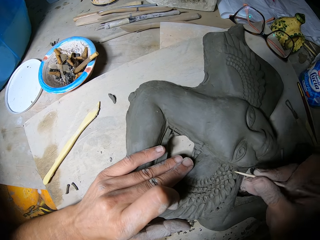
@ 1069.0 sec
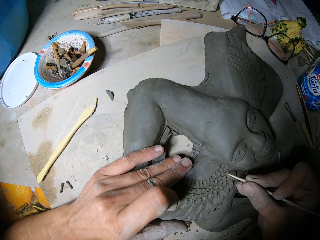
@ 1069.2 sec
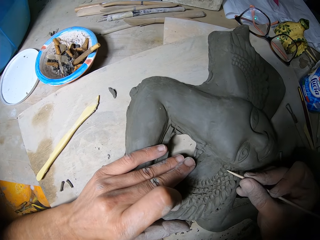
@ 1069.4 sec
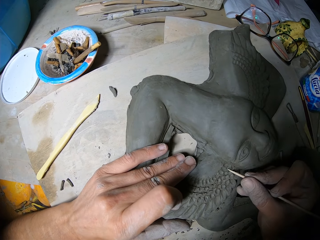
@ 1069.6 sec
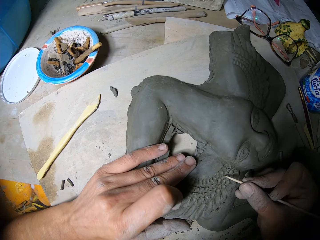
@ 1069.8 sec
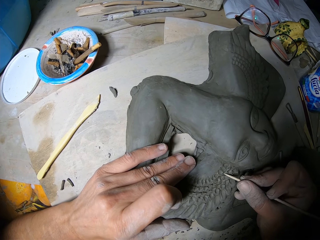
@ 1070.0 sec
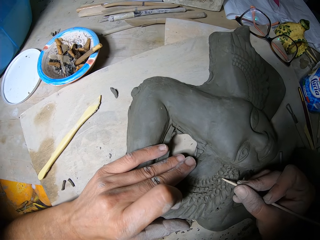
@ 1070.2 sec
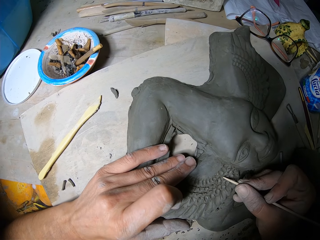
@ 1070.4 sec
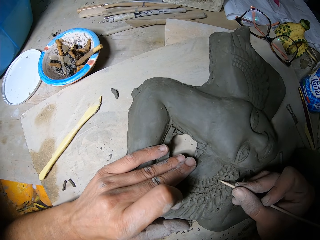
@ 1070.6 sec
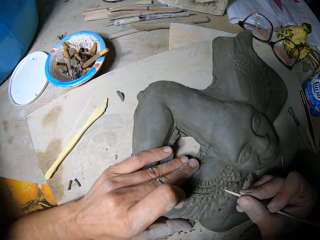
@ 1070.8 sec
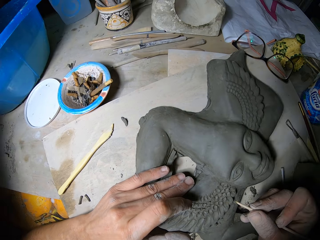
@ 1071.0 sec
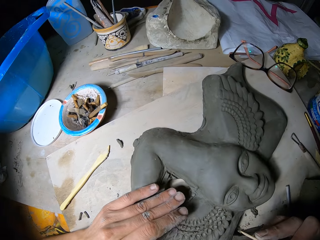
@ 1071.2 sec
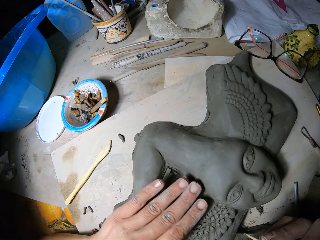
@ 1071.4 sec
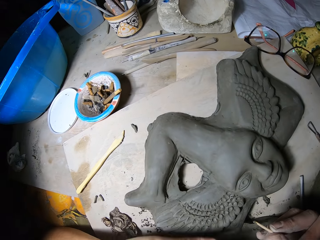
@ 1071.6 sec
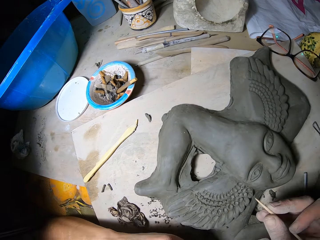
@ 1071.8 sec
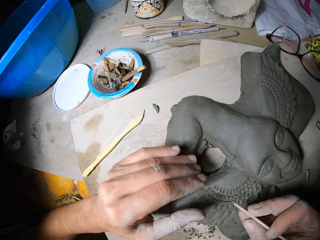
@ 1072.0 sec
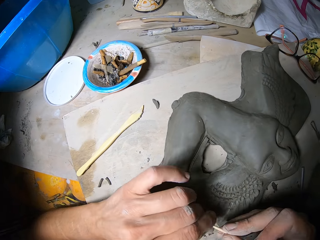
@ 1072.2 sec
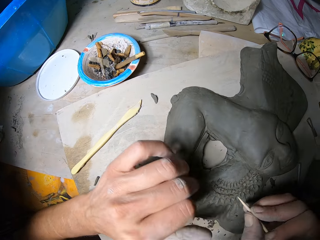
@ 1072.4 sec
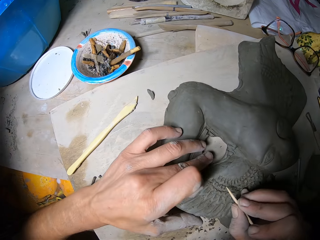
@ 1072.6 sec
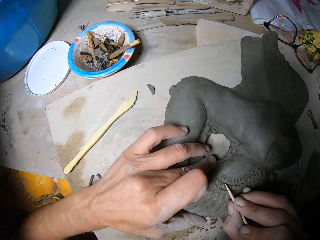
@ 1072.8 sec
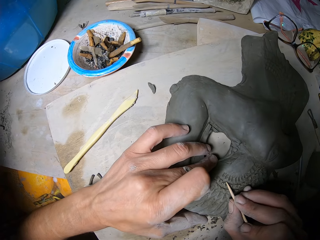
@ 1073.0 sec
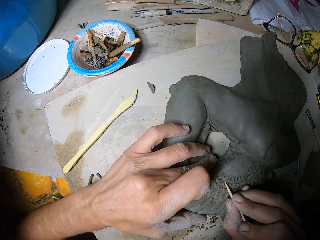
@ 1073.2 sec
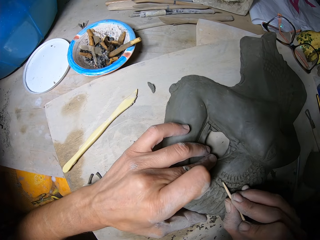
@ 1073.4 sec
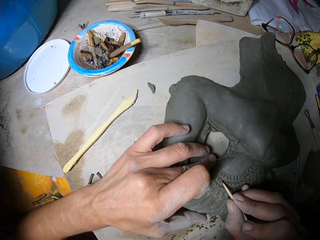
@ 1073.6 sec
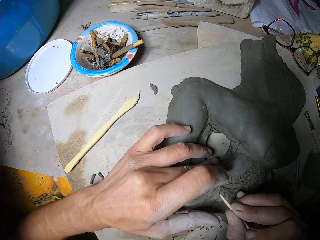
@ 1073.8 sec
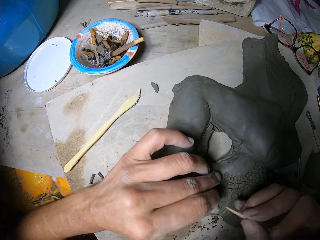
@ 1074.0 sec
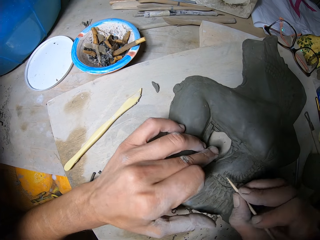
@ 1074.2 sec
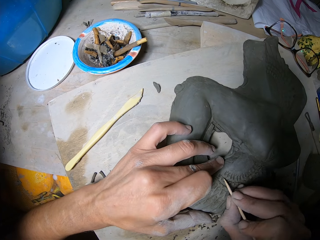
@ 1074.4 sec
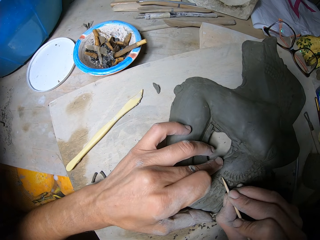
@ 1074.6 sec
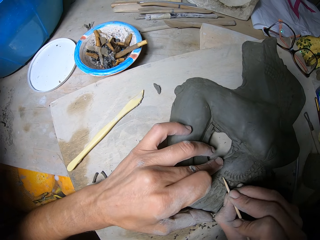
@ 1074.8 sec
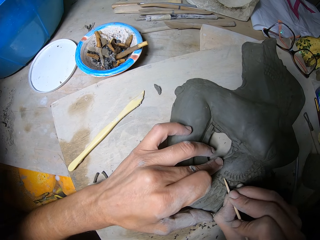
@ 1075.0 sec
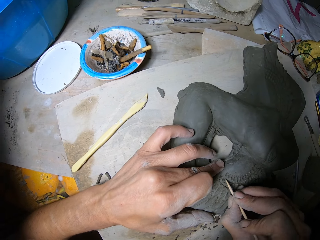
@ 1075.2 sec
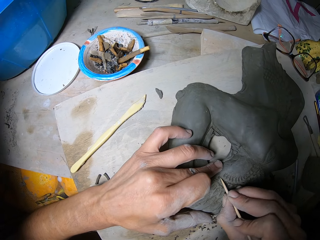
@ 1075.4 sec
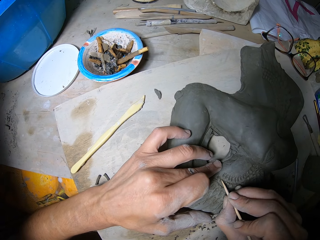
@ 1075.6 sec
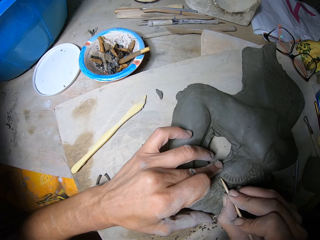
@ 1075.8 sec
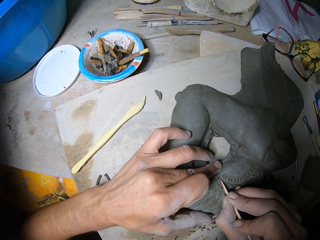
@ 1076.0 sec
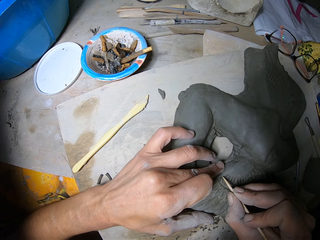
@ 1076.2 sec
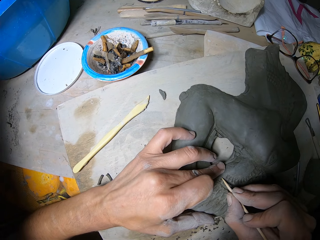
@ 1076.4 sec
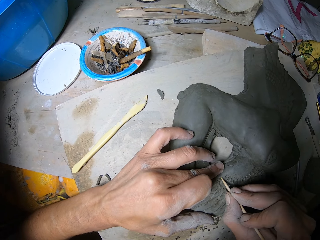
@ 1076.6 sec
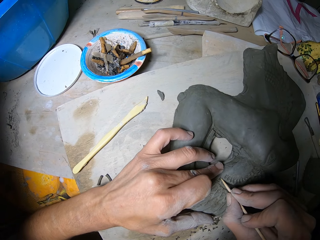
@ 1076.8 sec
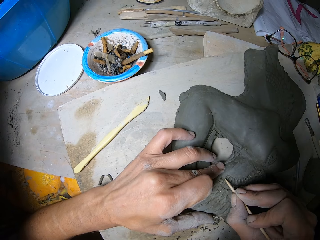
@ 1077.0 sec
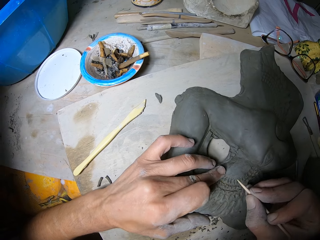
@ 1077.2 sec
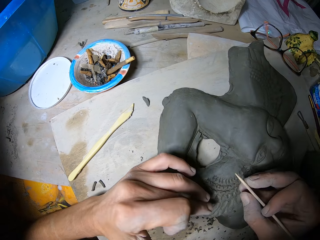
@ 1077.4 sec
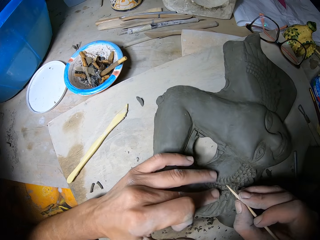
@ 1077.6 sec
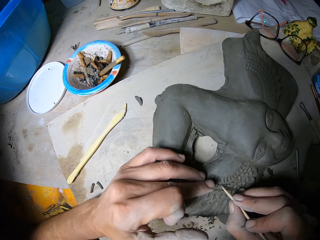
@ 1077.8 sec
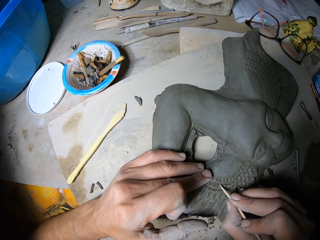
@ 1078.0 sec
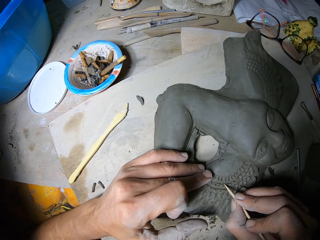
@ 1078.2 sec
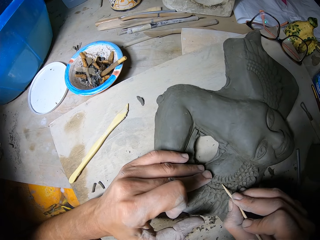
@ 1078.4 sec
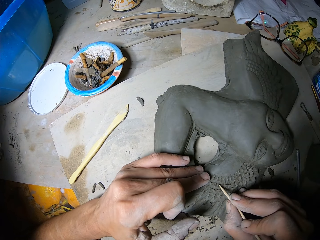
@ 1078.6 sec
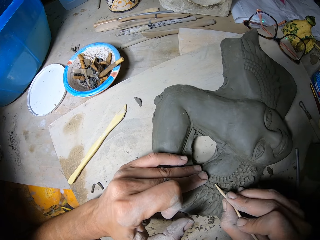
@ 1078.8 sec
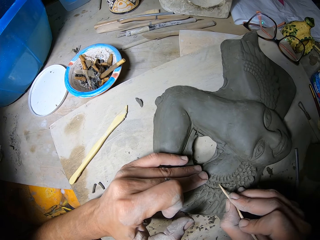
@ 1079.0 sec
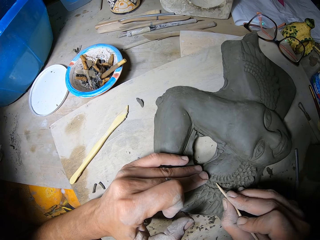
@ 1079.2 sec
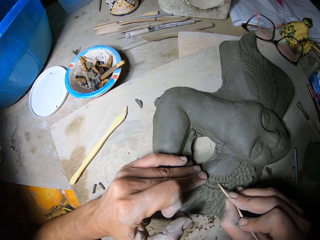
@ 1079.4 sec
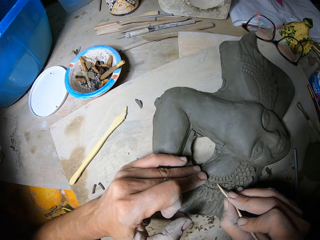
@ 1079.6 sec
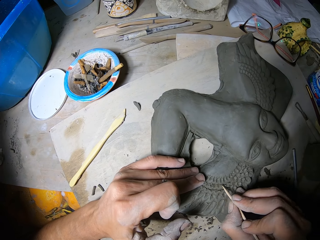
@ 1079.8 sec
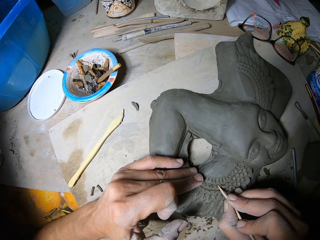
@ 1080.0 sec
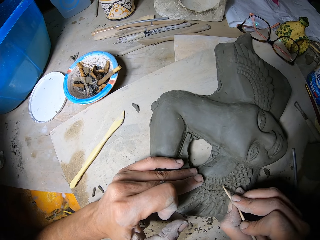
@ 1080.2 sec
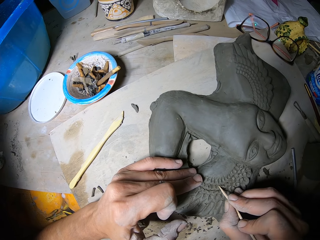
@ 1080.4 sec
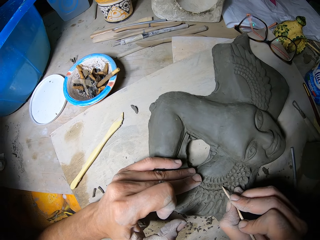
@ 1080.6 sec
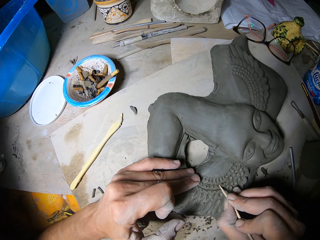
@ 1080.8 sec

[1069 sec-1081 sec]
The camera wearer wipes the surface of the clay sculpture on the table with his left hand. He cleans the tip of the stick in his right hand with his left hand. He carves the surface of the clay sculpture on the table with the stick in his right hand. He cleans the tip of the stick in his right hand with his left hand. He carves the surface of the clay sculpture on the table with the stick in his right hand. He wipes the surface of the clay sculpture on the table with his left hand. He carves the surface of the clay sculpture on the table with the stick in his right hand.

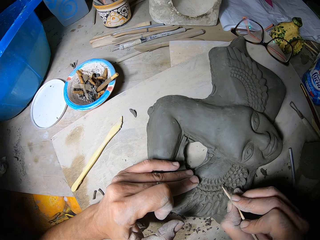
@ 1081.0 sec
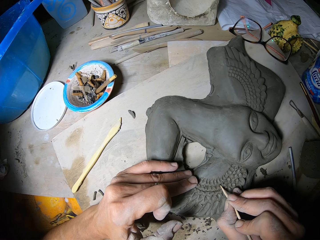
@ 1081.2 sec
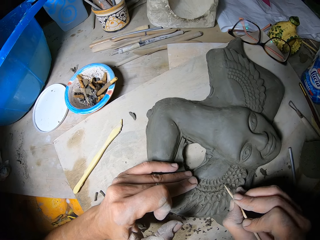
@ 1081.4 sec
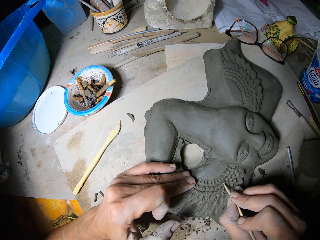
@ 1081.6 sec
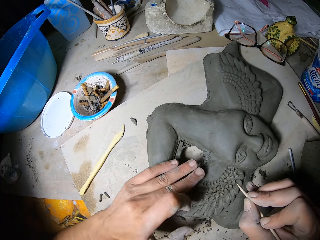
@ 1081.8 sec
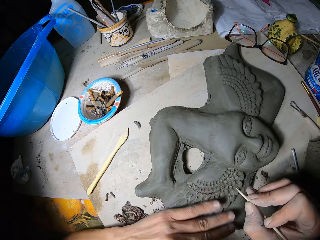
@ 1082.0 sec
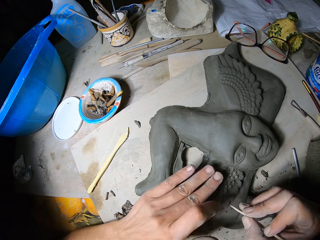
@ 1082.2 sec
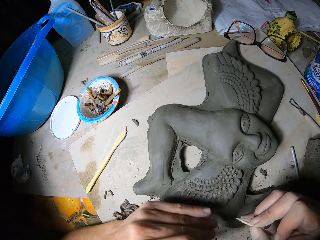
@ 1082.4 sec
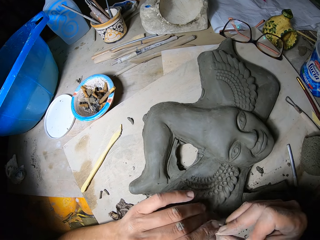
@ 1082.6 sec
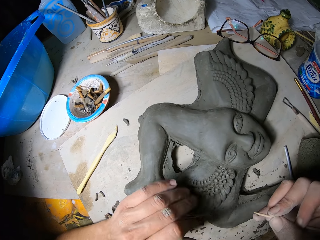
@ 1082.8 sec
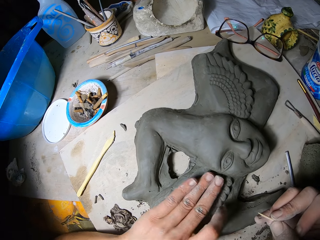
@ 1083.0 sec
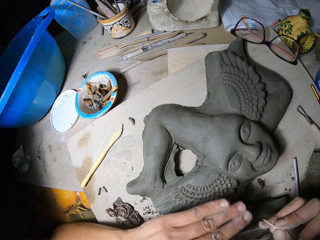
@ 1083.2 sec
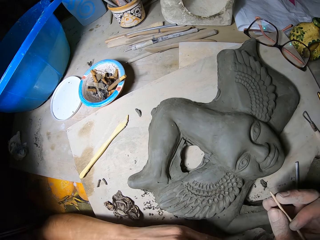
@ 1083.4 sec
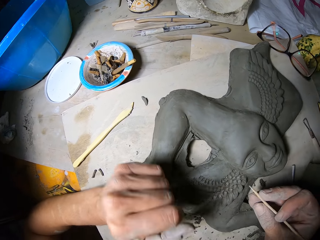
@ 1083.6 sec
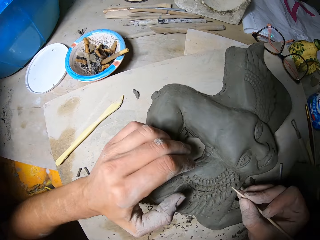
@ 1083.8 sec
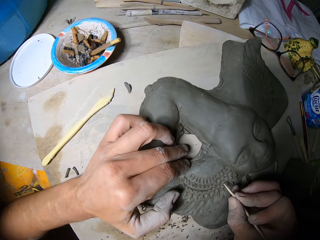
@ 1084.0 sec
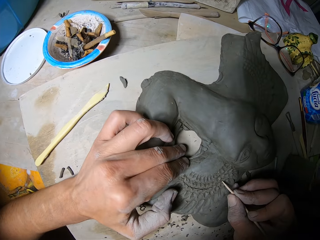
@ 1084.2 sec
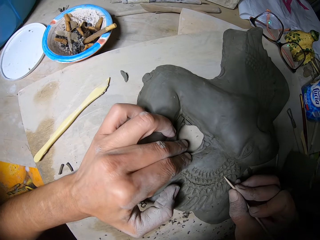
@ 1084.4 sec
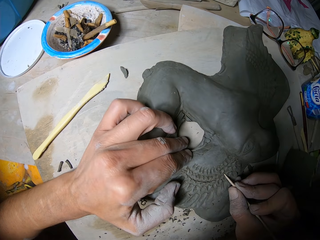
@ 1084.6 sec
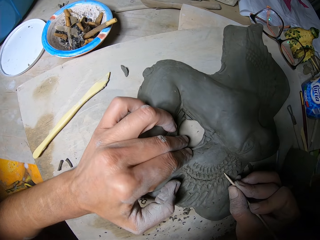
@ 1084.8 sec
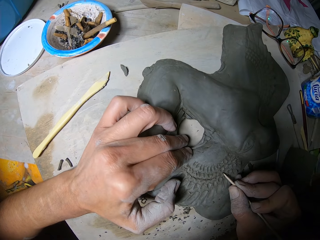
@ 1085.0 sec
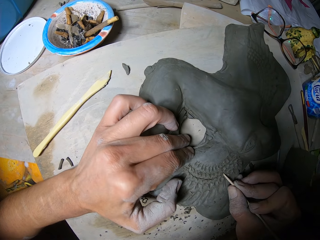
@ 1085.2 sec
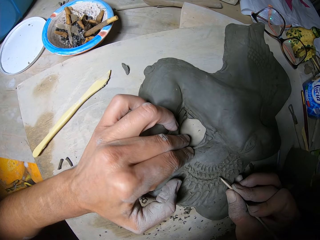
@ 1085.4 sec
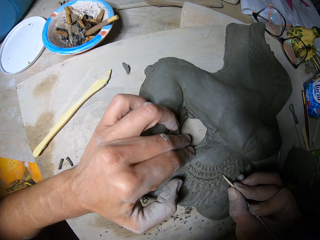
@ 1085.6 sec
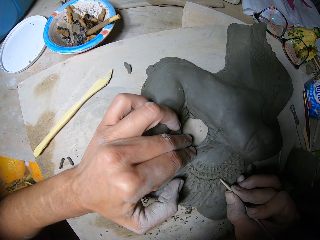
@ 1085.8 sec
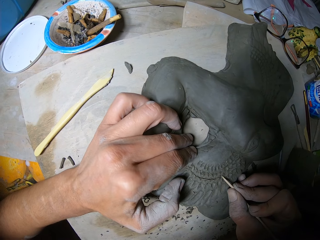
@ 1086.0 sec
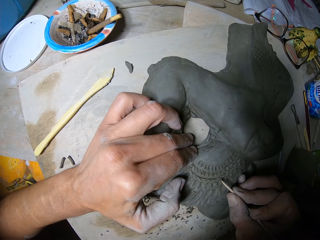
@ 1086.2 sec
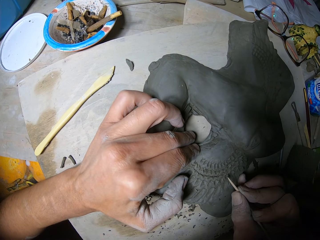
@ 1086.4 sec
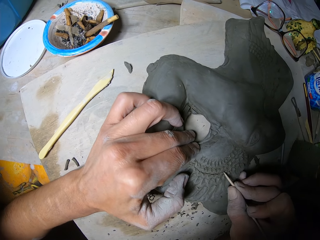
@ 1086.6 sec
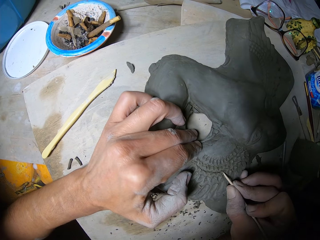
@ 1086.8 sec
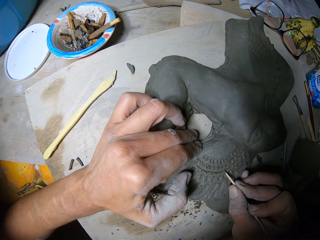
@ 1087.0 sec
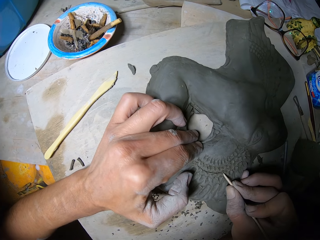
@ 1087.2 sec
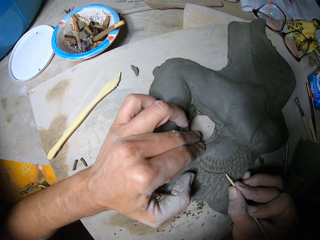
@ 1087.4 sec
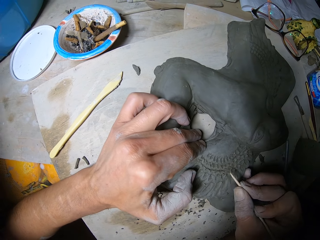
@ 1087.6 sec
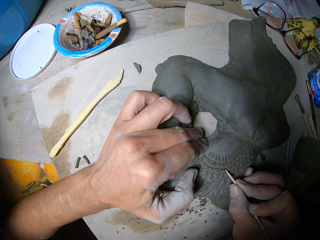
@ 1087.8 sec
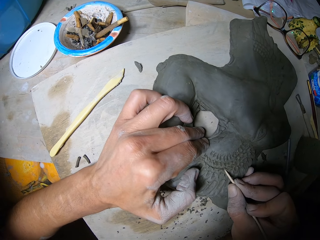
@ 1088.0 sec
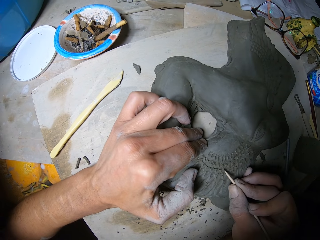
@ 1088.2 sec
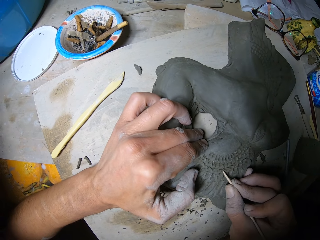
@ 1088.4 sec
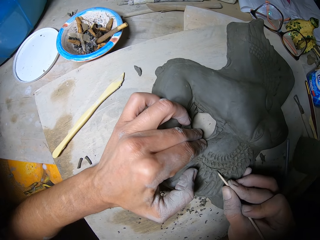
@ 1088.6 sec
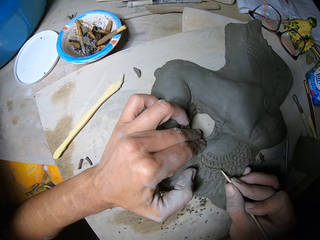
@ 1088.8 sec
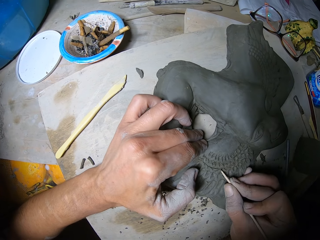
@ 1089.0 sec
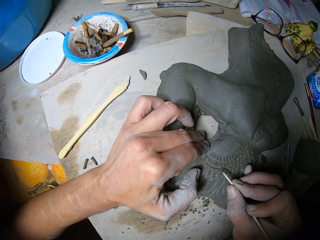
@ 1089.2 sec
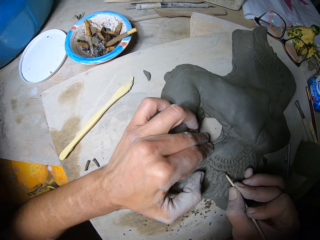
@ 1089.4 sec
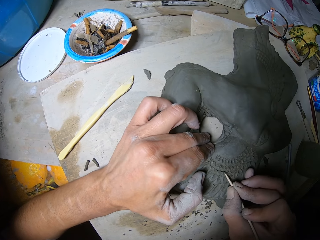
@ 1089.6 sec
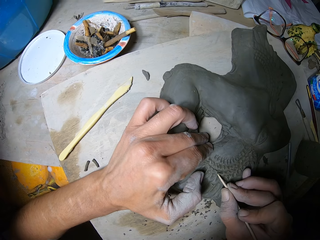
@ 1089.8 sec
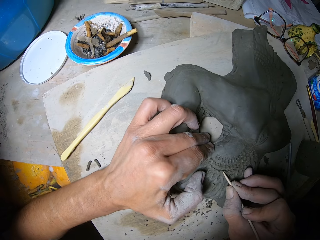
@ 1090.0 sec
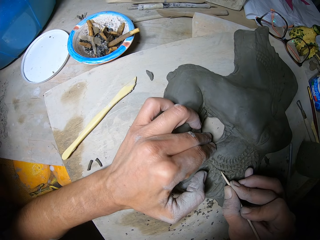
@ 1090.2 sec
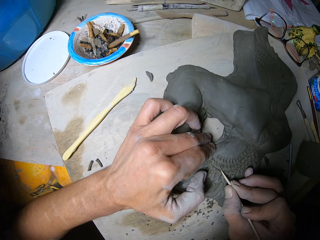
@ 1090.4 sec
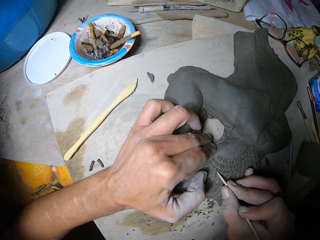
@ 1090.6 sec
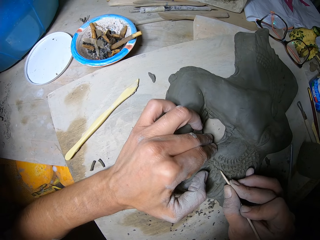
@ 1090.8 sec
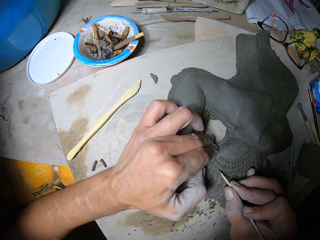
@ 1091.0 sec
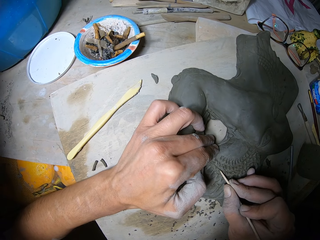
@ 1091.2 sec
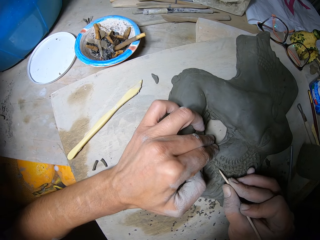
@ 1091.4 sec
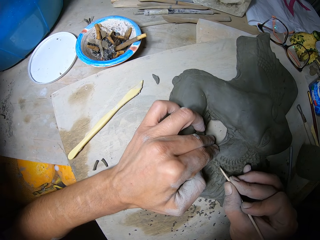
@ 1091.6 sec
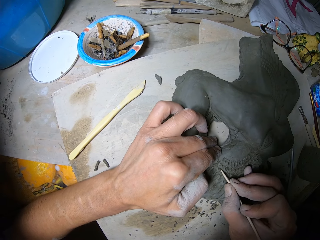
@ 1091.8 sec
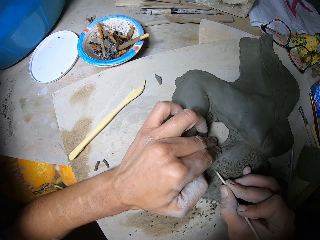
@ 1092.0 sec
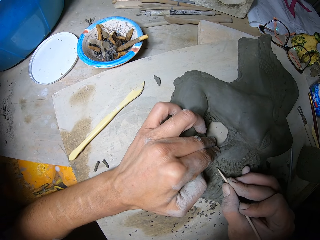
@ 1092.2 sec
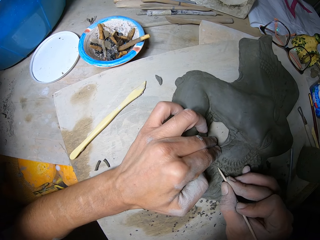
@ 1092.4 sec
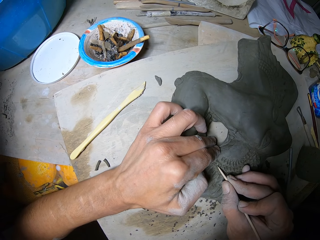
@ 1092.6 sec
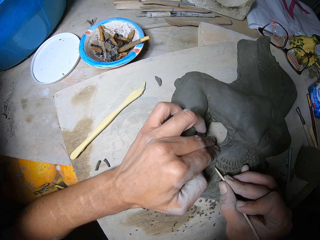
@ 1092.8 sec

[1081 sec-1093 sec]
The camera wearer wipes the surface of the clay sculpture on the table with his left hand. He cleans the tip of the stick in his right hand with his left hand. He carves the surface of the clay sculpture on the table with the stick in his right hand.
